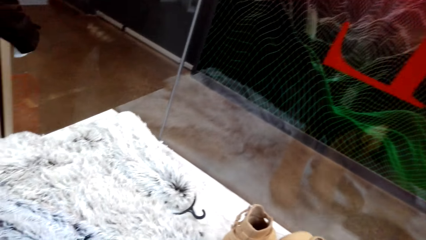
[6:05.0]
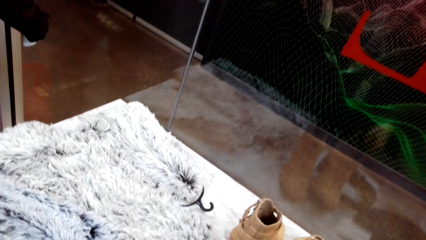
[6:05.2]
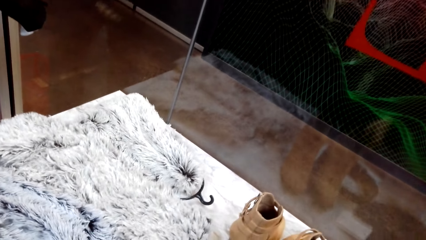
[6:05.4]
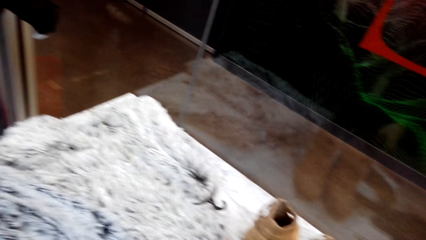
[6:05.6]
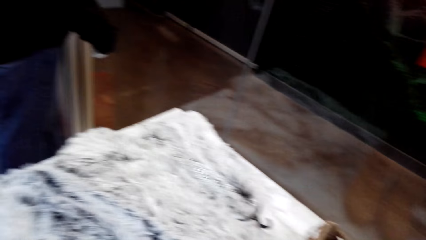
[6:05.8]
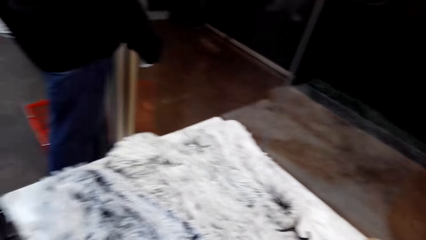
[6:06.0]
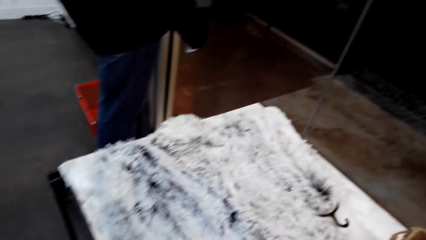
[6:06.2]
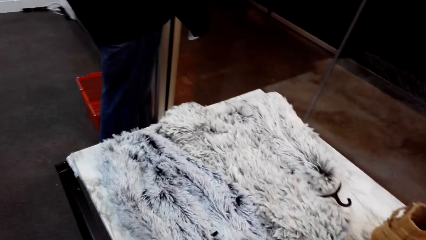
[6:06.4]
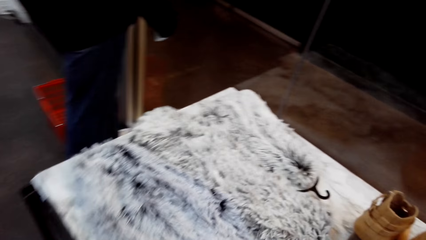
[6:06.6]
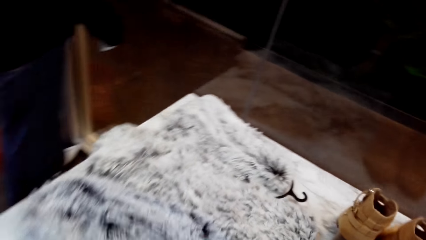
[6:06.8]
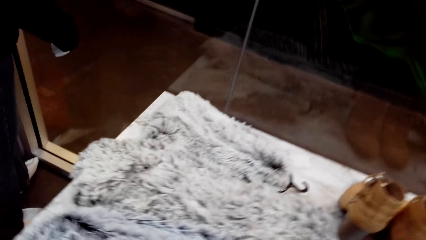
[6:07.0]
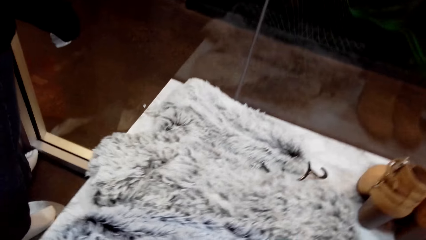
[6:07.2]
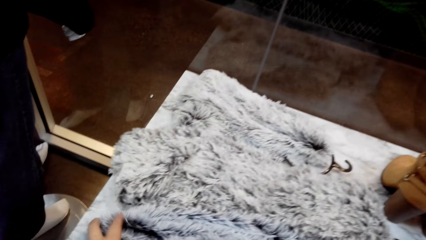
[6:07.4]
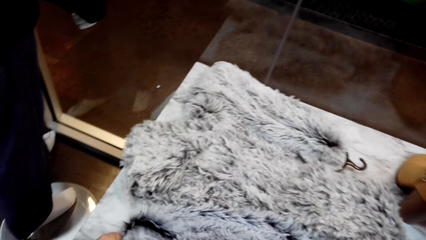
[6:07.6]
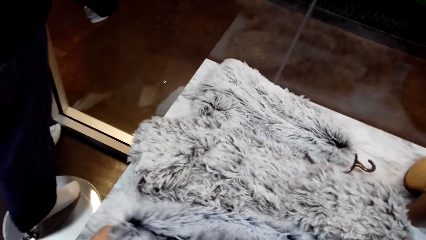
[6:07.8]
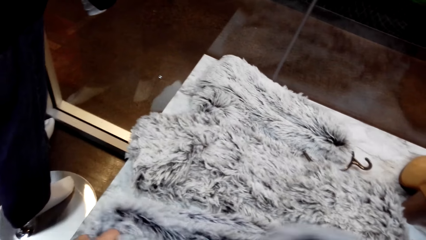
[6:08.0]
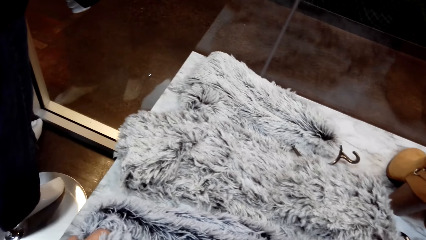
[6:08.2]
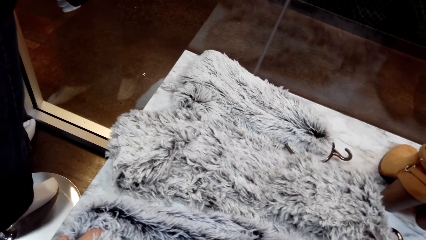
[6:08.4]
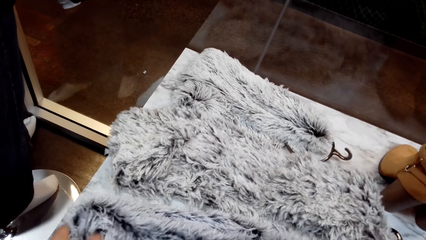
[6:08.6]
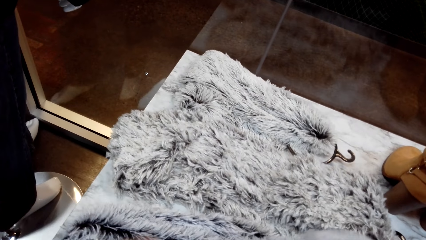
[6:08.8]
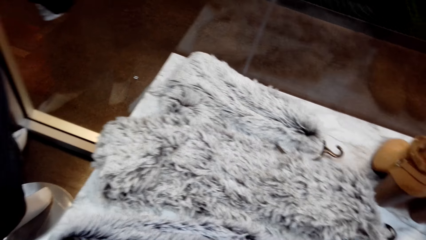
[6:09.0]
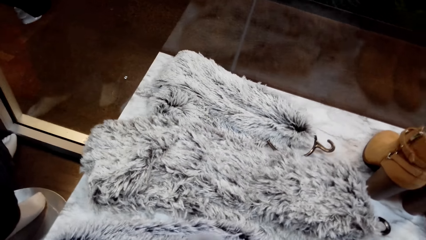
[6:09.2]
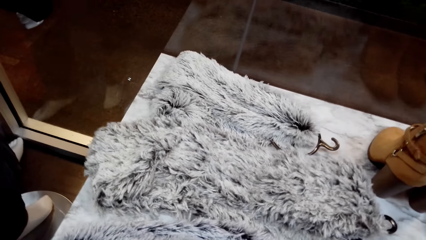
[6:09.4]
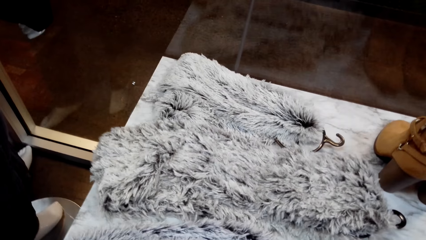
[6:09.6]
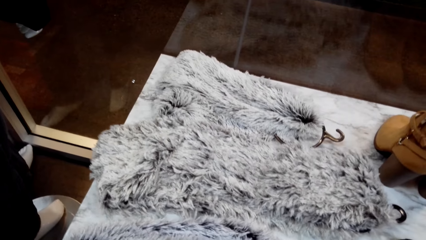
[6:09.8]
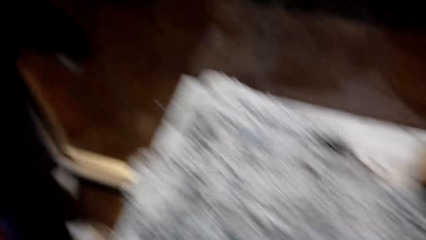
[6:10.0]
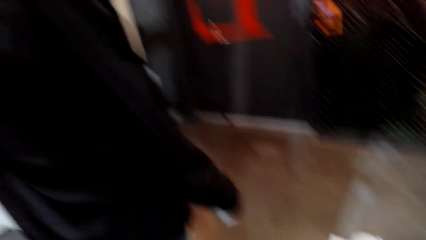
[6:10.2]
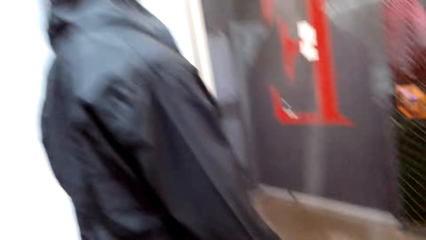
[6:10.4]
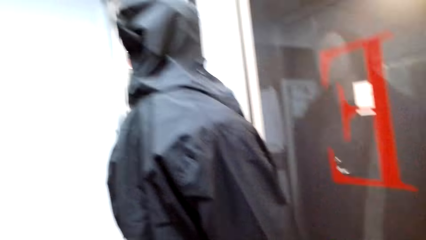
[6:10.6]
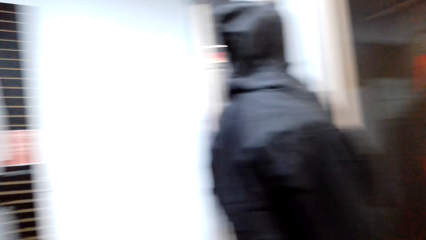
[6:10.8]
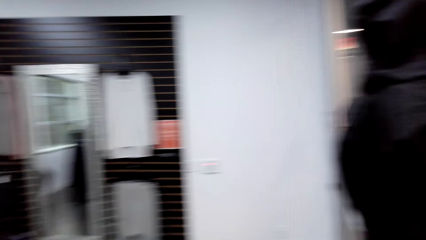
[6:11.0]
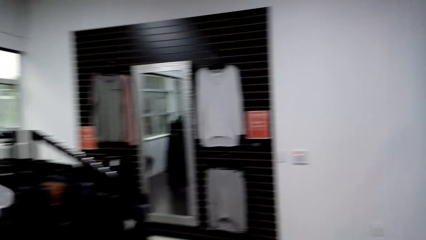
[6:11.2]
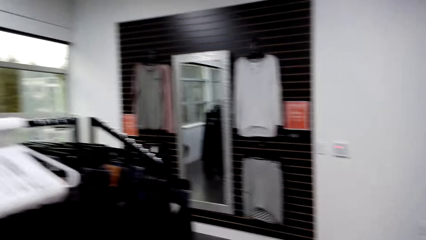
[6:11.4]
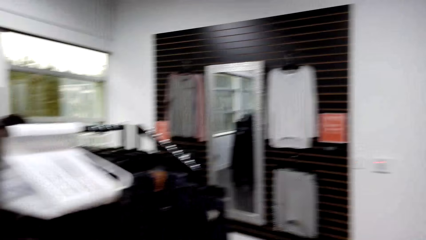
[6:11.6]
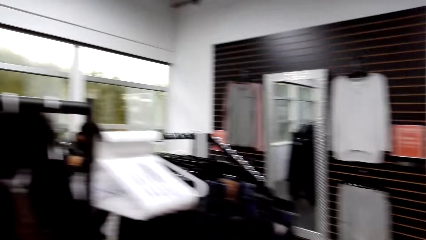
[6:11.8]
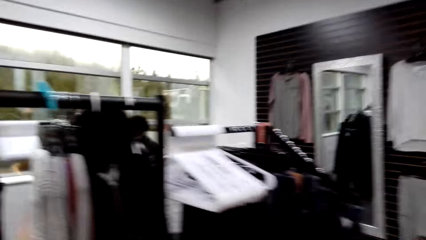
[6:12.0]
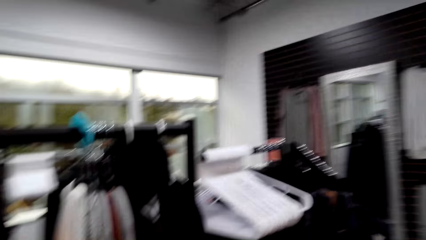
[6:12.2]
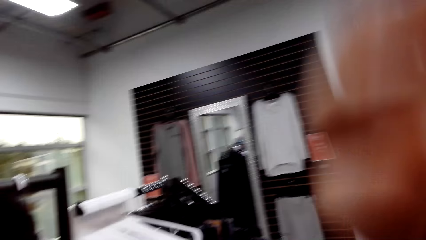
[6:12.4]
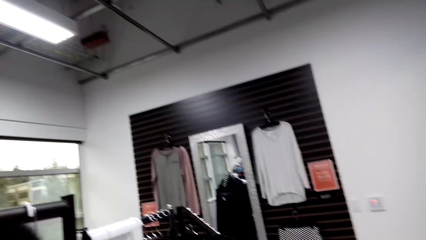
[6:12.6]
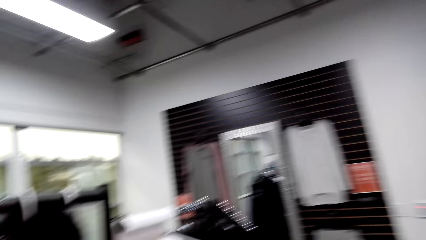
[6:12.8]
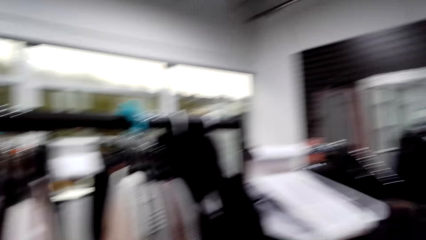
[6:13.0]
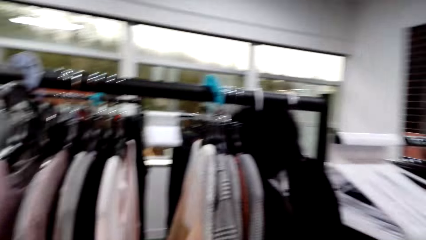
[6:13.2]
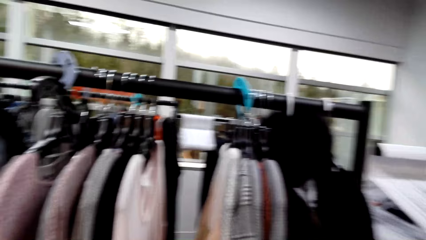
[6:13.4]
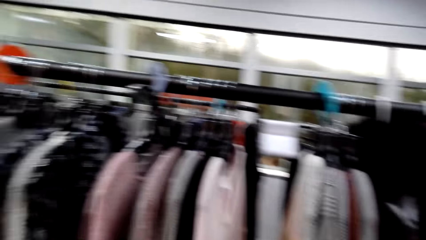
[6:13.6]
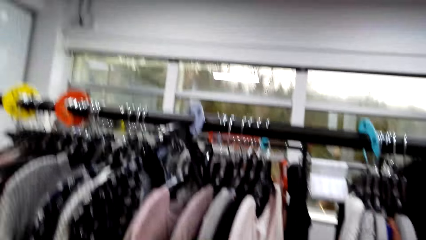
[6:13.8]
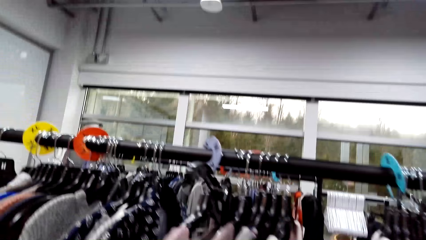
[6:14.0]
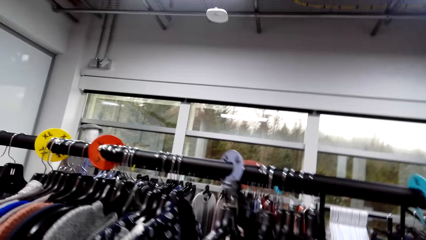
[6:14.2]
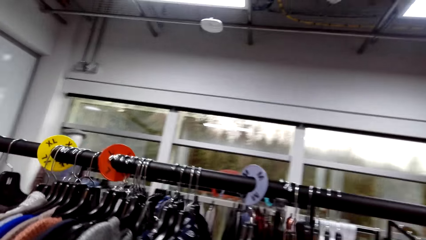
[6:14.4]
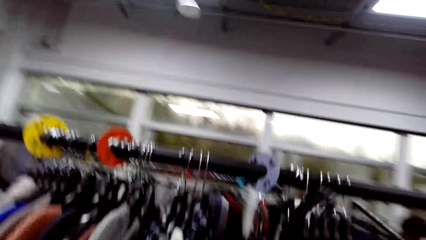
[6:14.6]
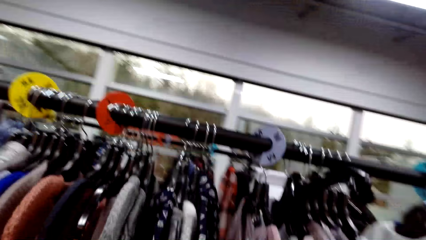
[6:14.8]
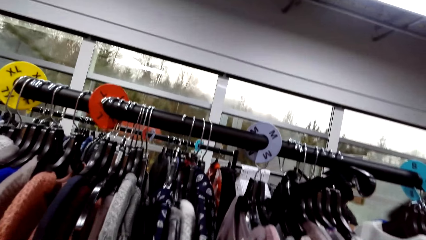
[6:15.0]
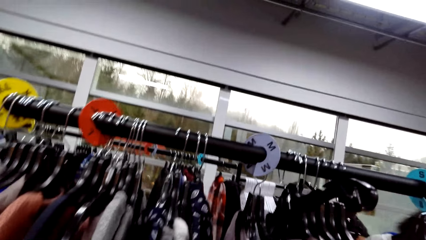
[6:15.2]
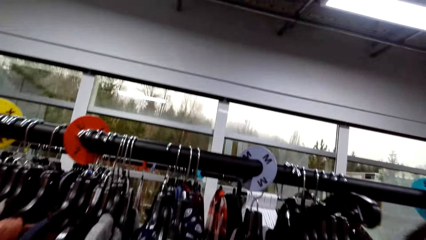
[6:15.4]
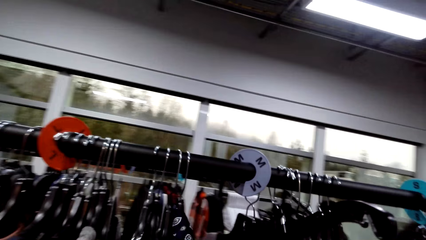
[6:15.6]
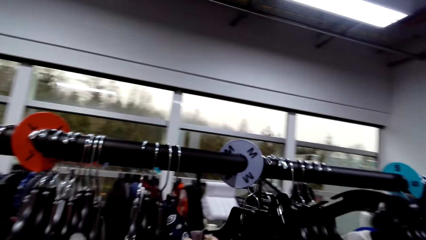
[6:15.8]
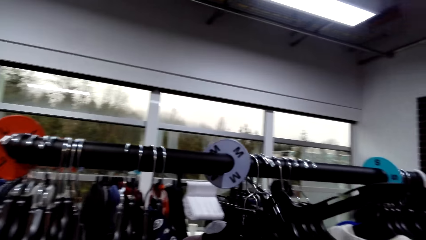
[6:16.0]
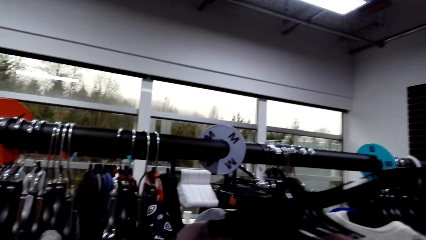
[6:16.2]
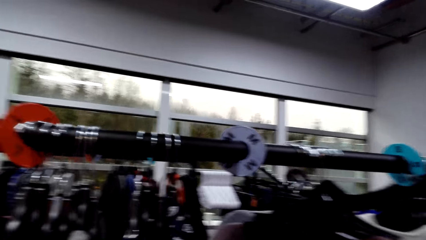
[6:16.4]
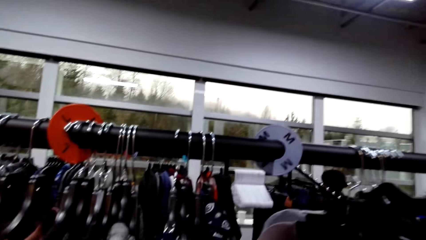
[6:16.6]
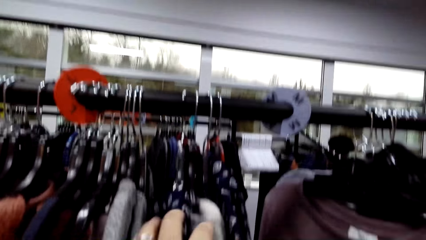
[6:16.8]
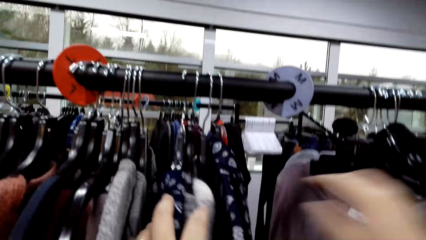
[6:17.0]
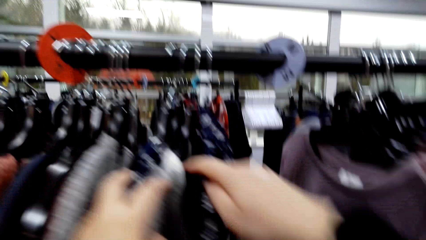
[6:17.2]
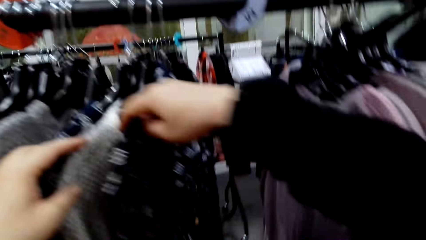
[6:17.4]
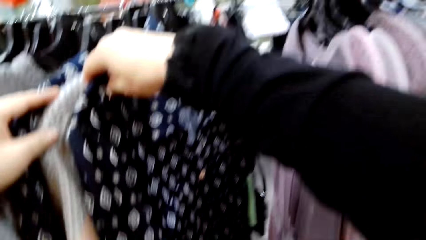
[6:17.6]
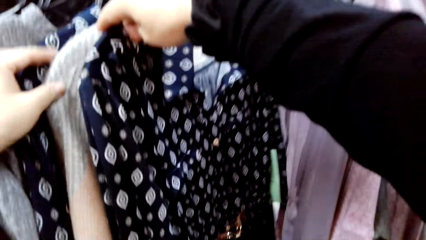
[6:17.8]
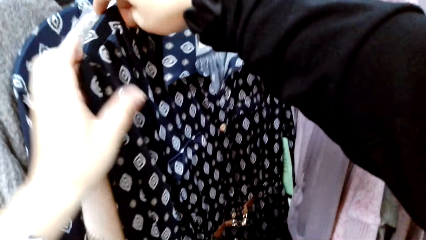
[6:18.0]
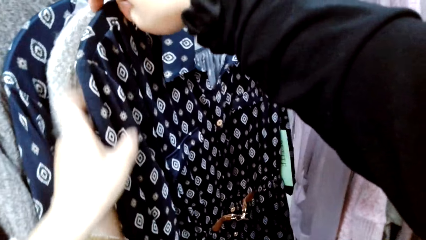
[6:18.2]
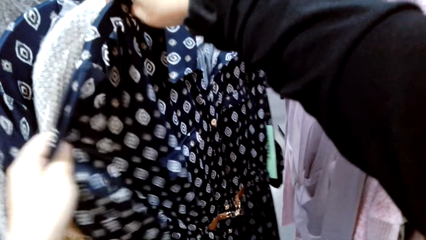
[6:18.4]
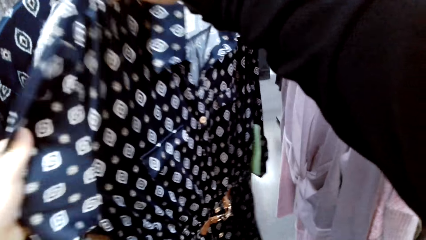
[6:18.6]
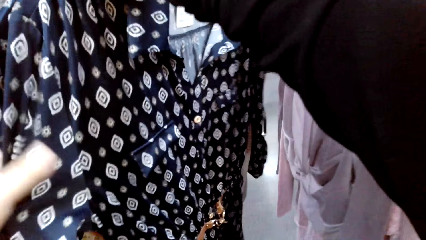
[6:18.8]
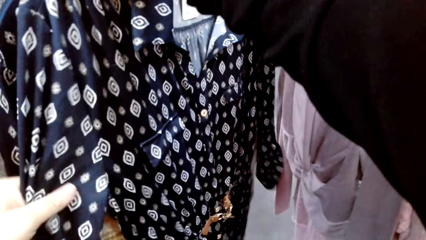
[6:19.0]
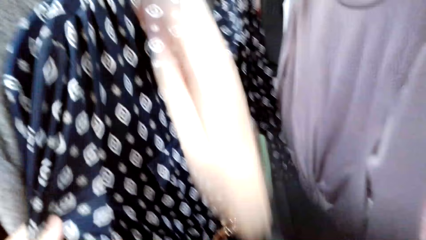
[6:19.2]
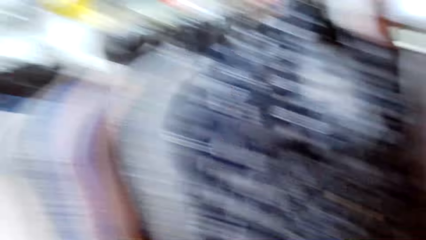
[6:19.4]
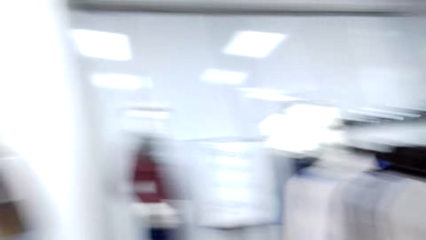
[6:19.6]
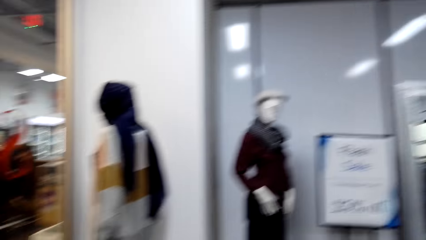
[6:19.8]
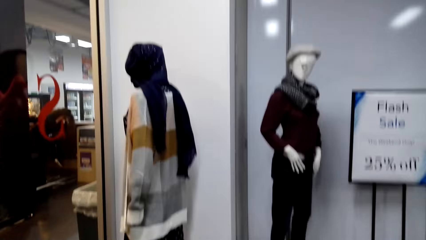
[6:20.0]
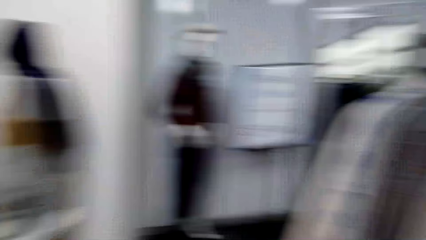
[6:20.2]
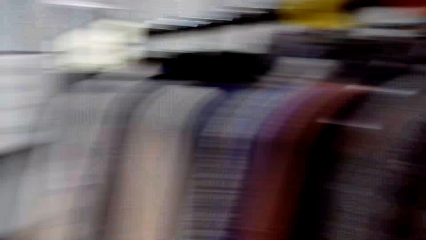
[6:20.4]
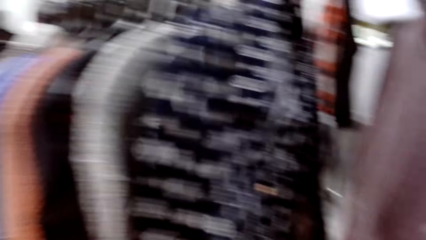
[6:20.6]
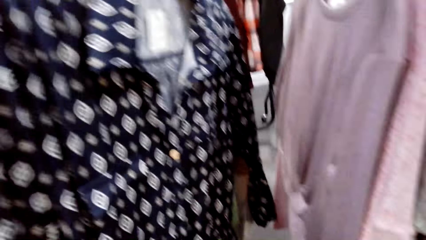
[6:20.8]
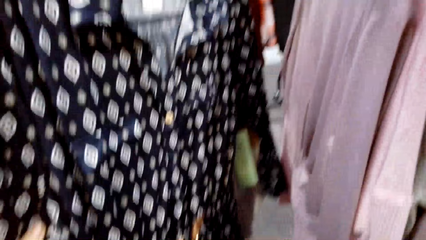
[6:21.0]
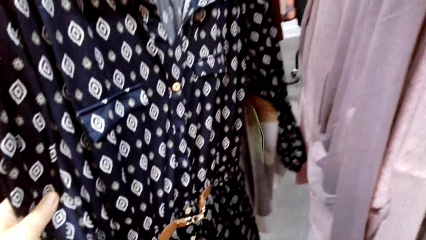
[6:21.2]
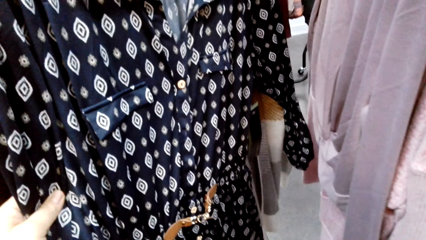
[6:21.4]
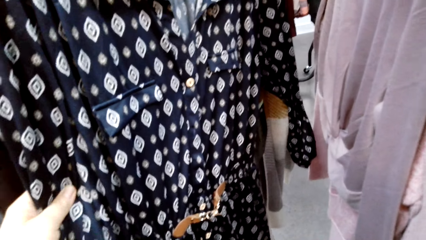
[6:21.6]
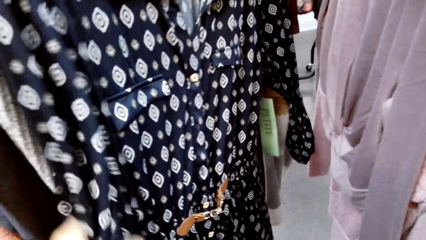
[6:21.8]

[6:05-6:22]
The camera wearer puts the shoe boot on the table. They look at the scarves. They walk around and look at the clothes. They touch shirts on the hanger.
